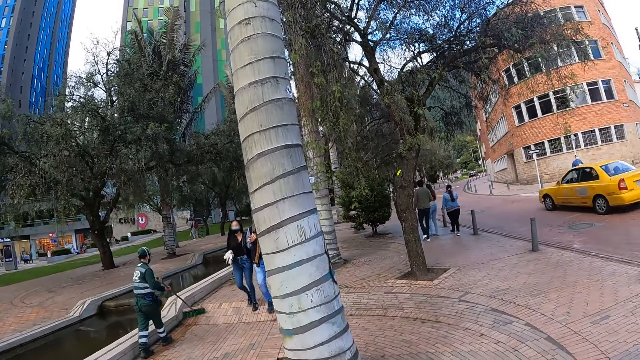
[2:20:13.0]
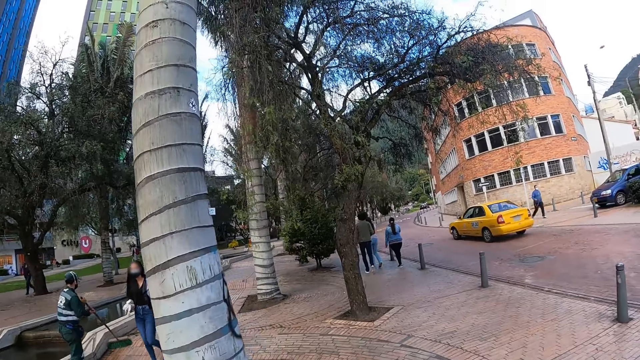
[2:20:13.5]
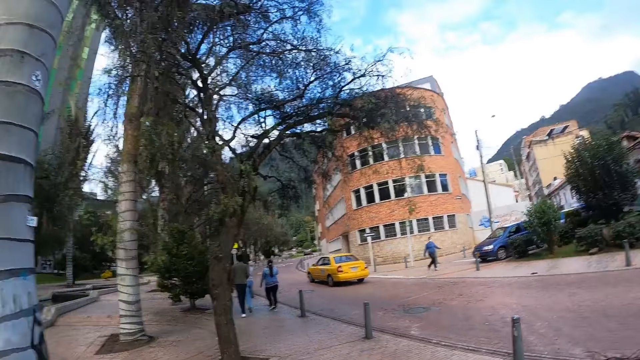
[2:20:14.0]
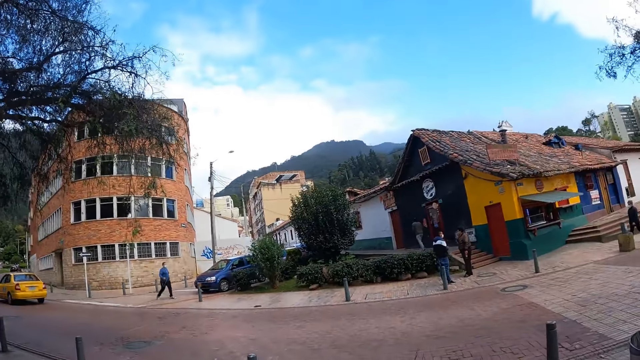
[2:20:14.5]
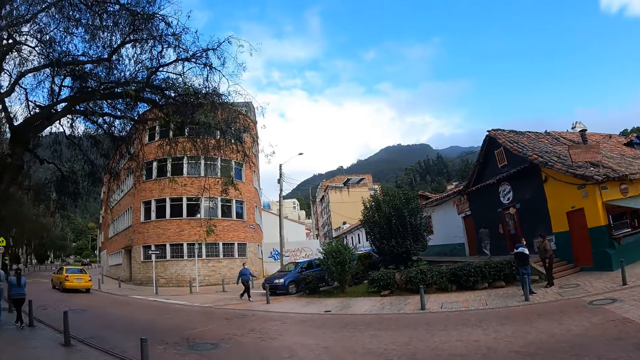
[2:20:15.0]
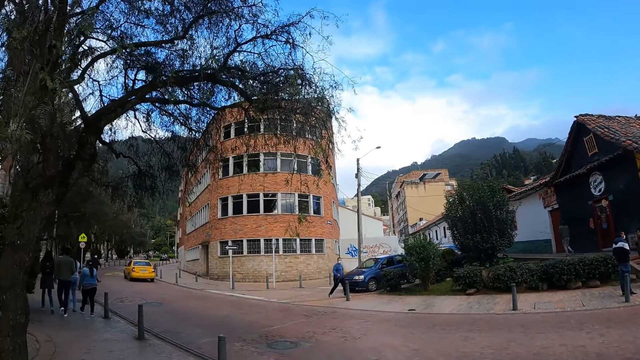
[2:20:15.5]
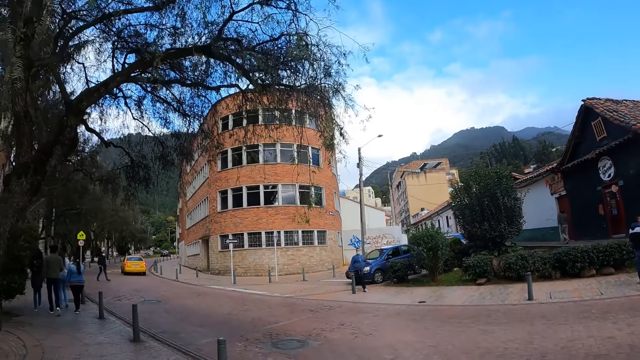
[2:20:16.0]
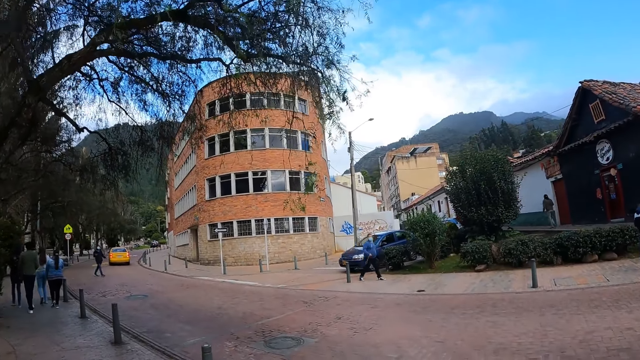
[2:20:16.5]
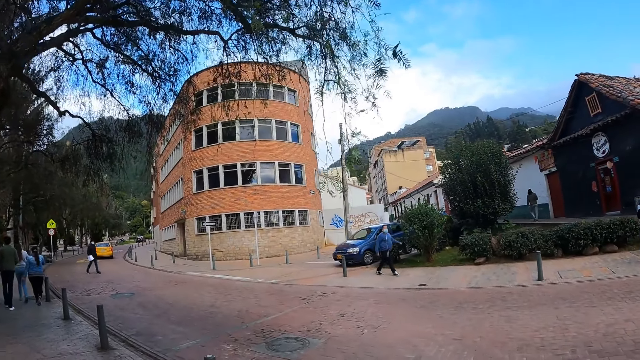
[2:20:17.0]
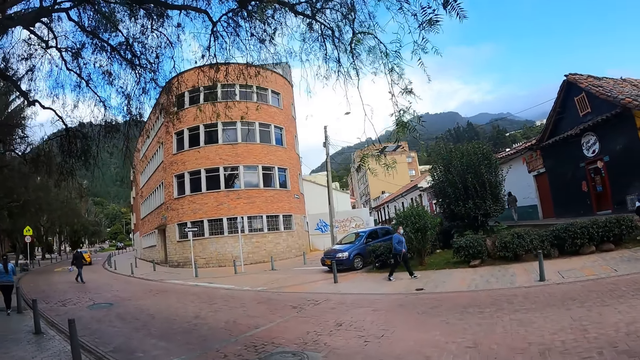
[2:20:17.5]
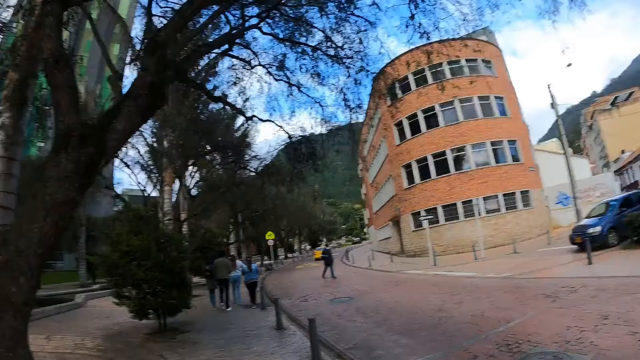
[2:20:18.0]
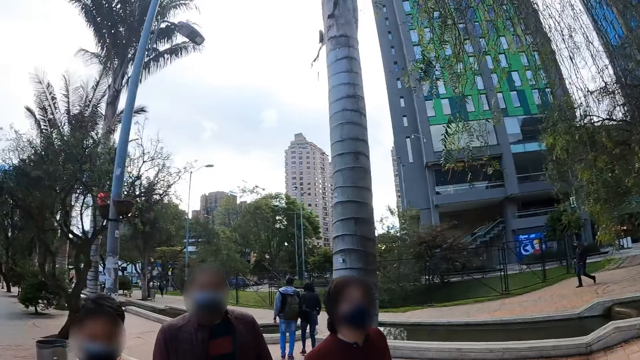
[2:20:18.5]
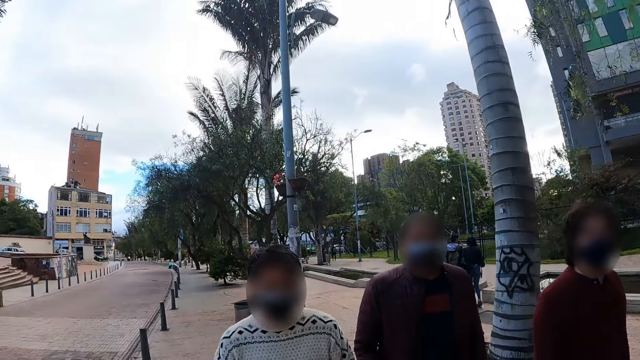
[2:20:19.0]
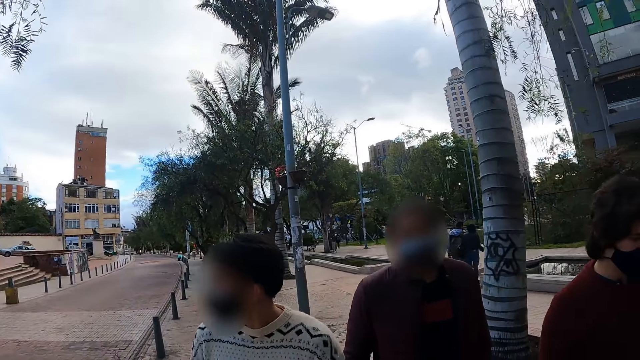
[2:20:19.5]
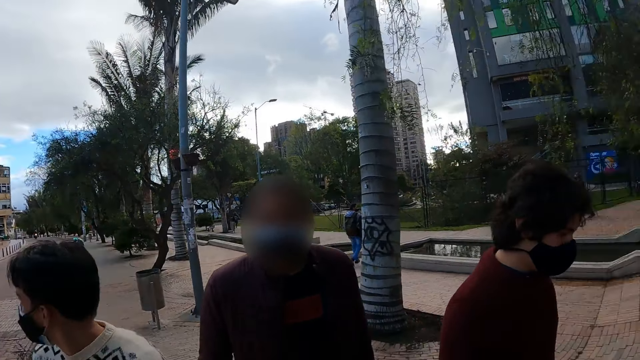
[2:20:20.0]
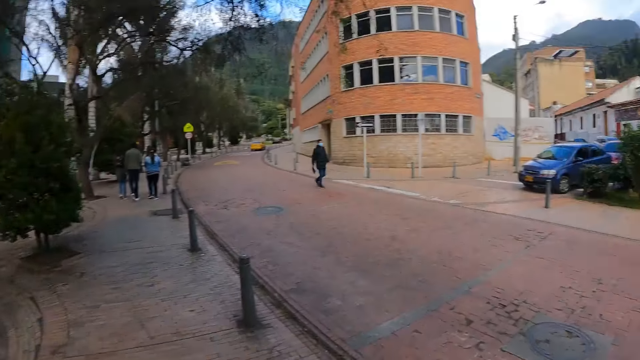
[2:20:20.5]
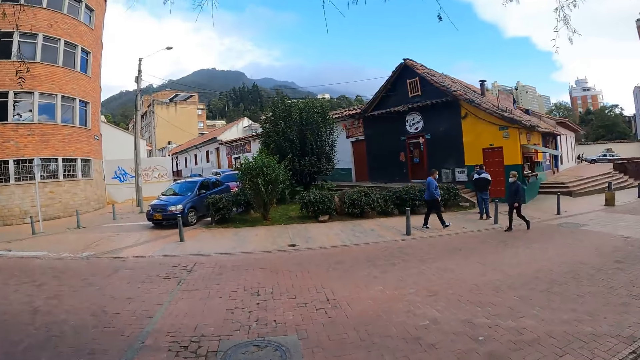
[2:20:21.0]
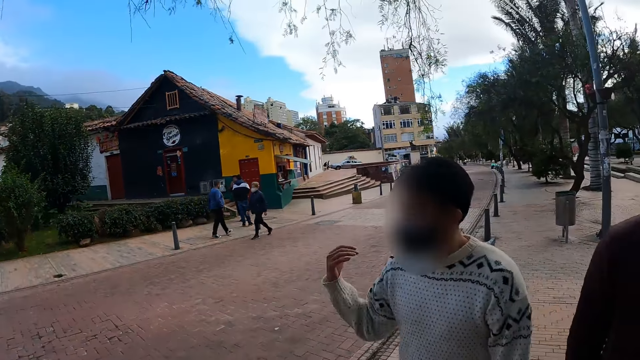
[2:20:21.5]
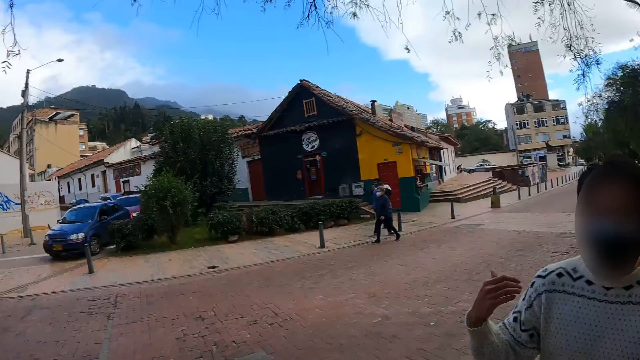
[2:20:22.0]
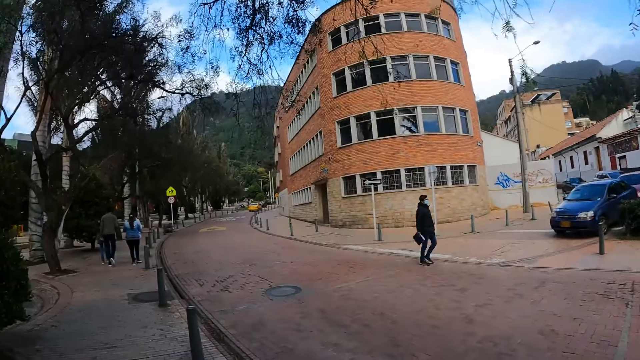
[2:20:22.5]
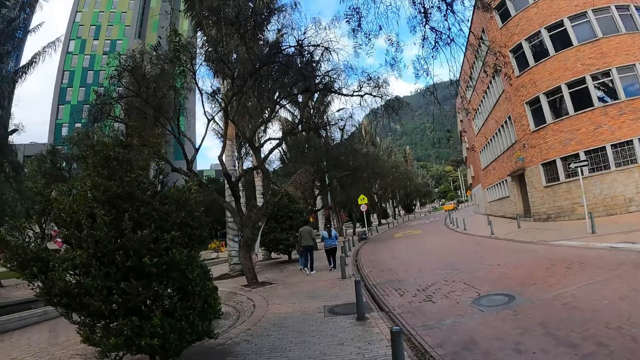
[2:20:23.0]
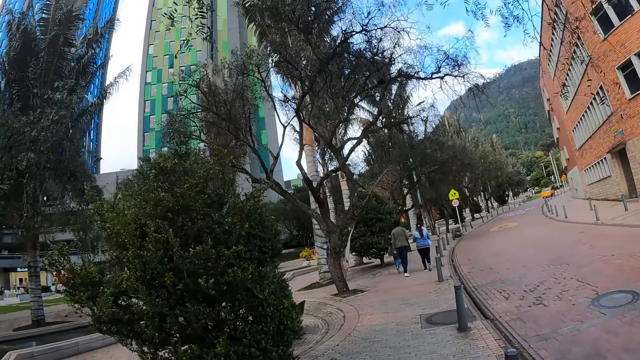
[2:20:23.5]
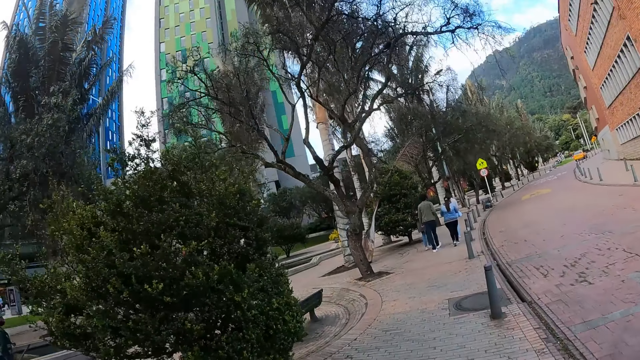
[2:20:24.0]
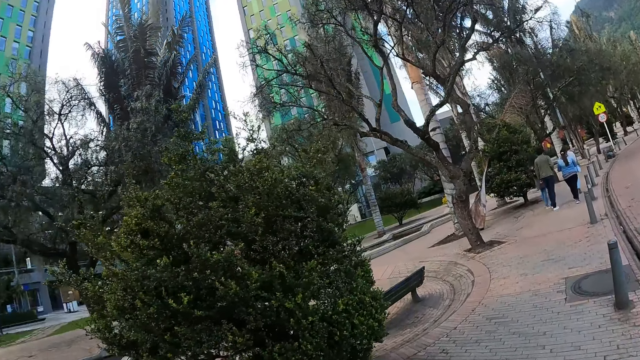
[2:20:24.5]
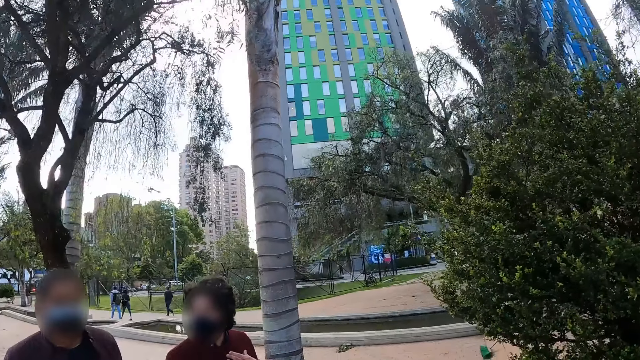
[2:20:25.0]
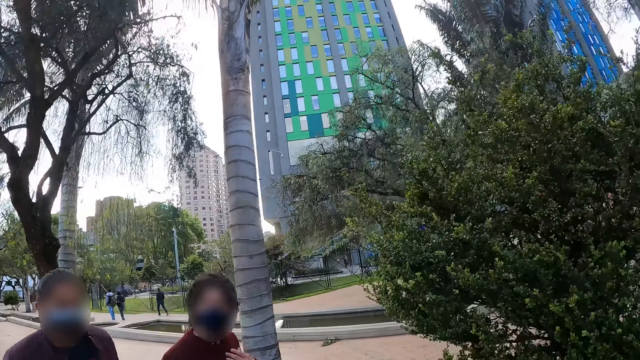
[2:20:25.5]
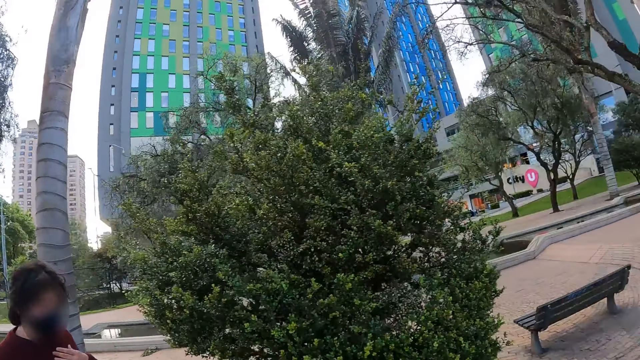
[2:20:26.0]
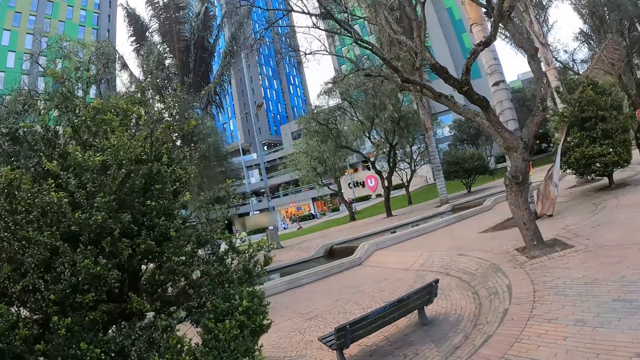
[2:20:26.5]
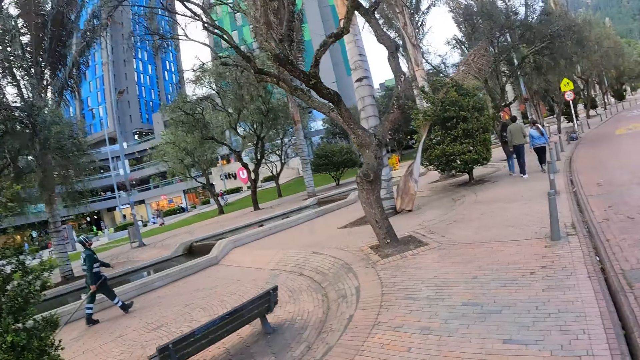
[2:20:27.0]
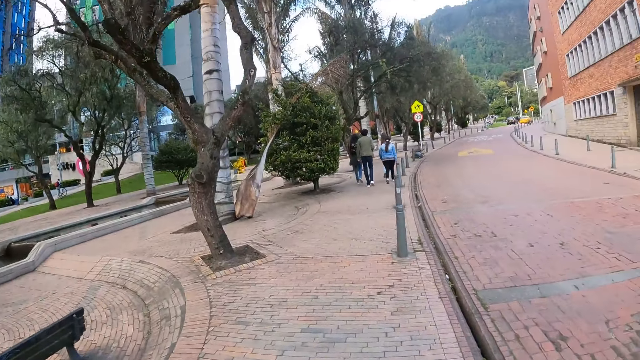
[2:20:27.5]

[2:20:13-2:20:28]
The camera wearer stares around. They walk along the road. They stare around. They walk along the road.

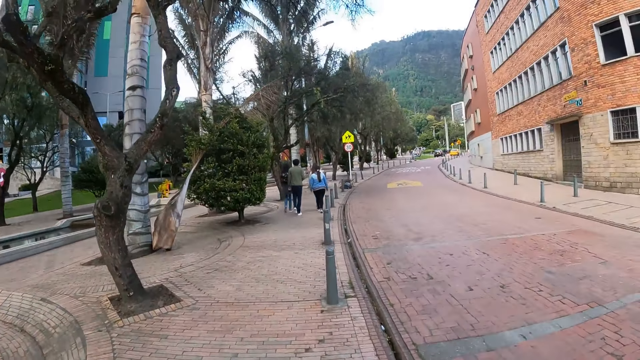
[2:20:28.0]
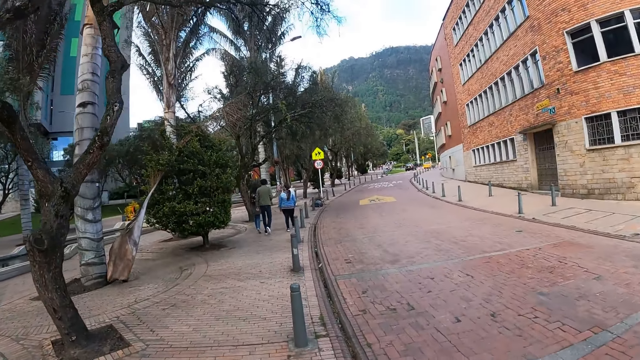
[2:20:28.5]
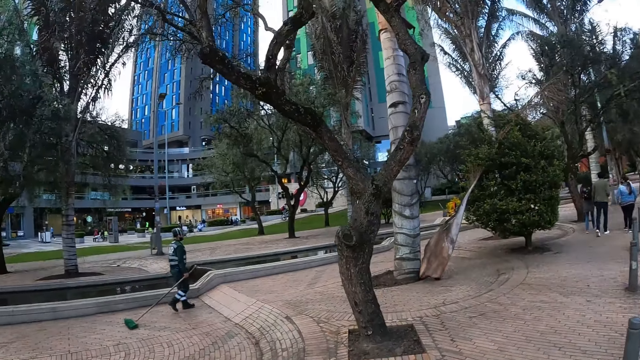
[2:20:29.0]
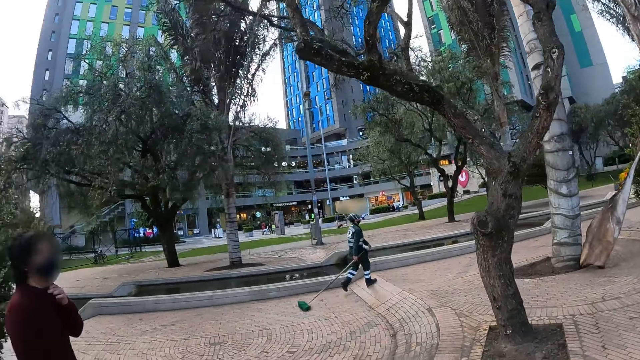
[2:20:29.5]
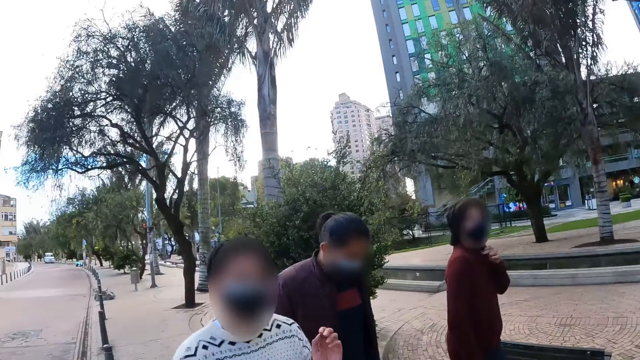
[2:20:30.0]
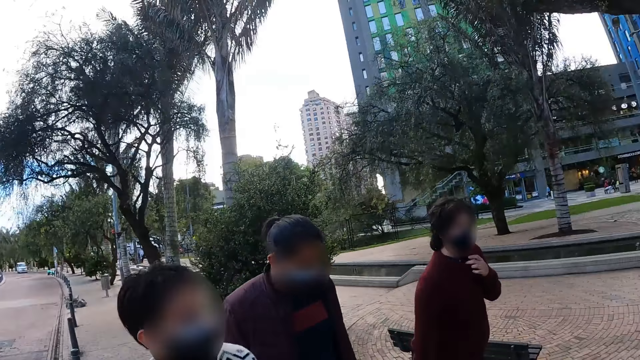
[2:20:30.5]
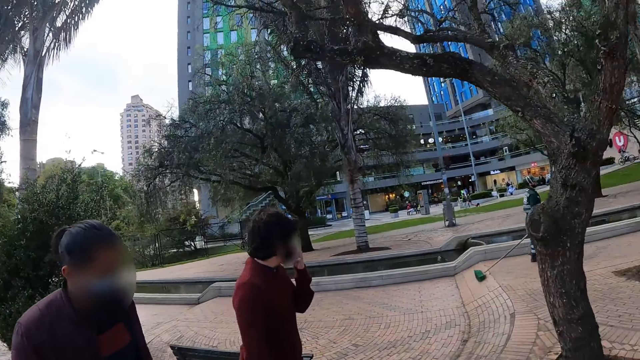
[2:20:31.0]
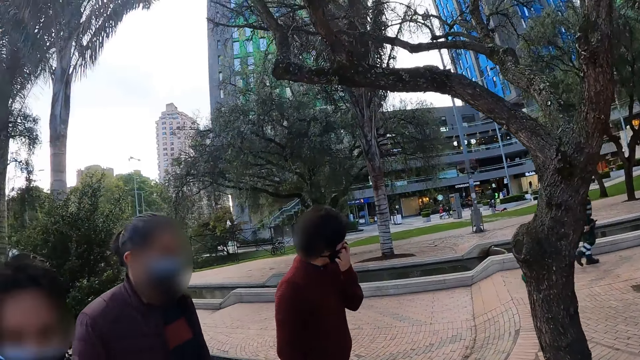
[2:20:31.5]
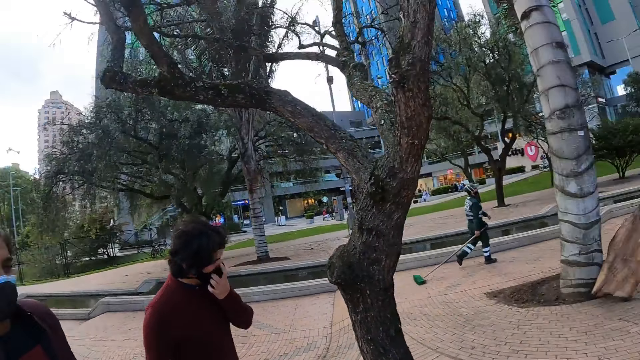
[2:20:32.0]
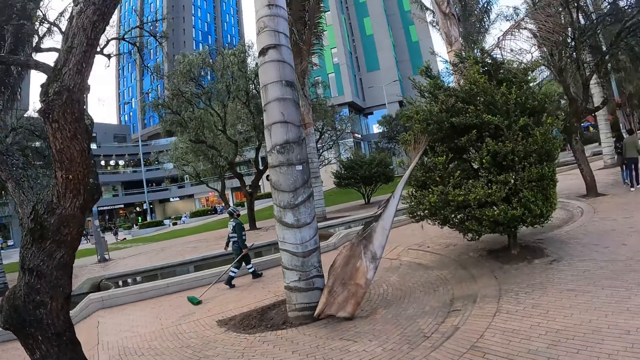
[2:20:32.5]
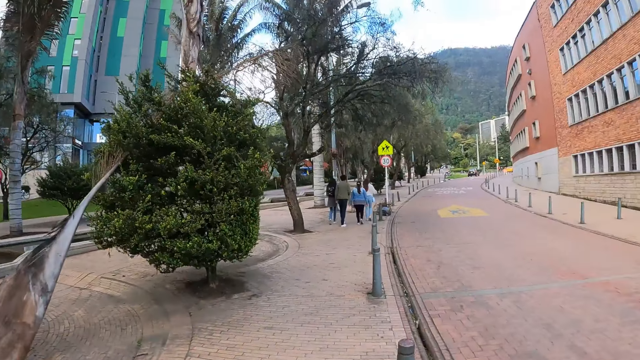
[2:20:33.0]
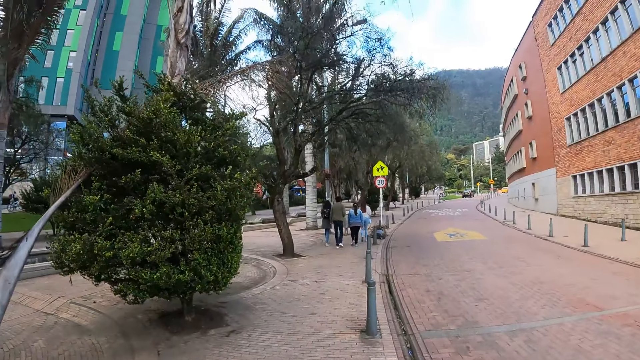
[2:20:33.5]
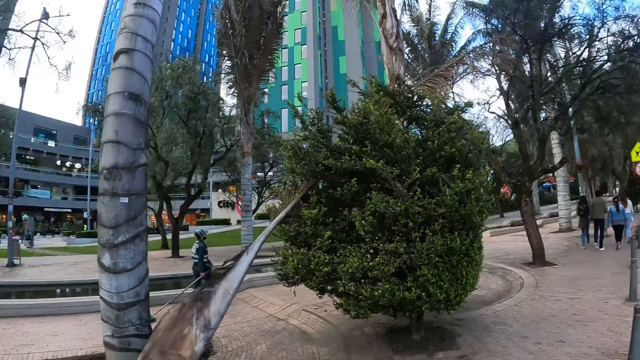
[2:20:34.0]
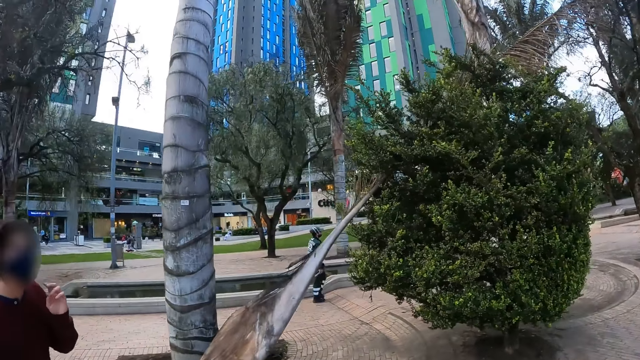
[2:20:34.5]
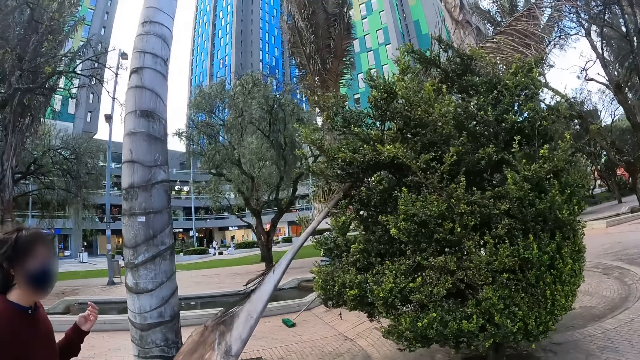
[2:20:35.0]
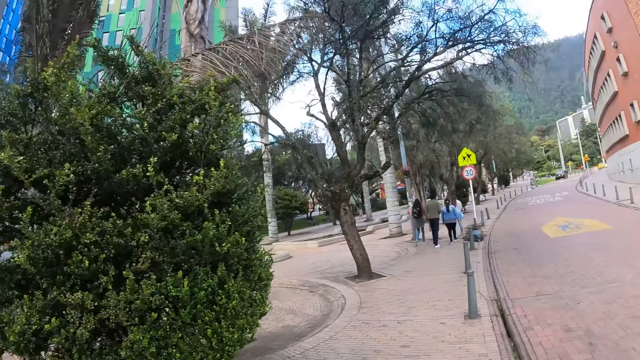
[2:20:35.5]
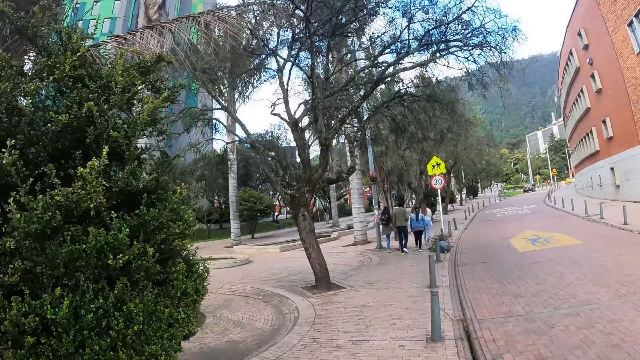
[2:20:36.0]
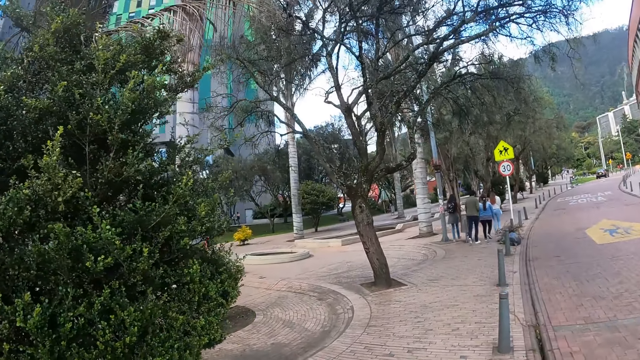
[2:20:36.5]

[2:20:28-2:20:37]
The camera wearer stares around. They walk along the road.
